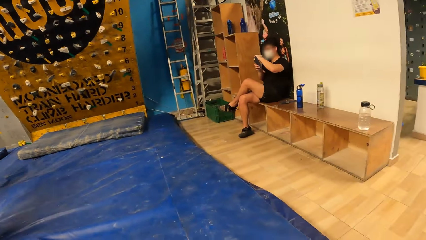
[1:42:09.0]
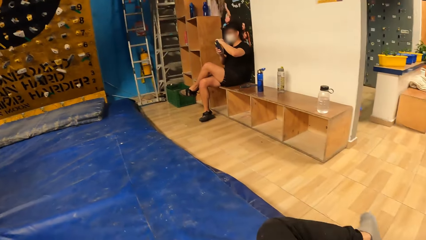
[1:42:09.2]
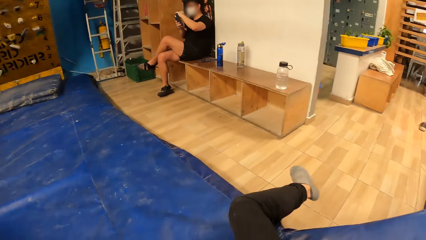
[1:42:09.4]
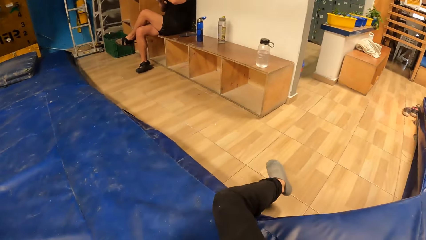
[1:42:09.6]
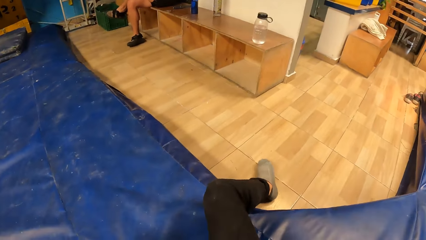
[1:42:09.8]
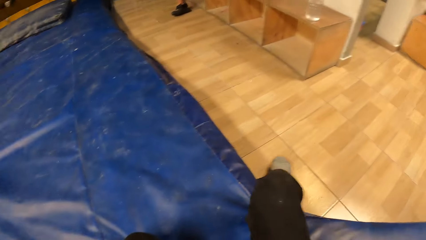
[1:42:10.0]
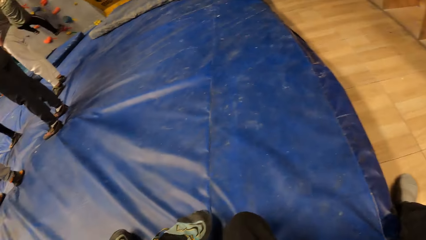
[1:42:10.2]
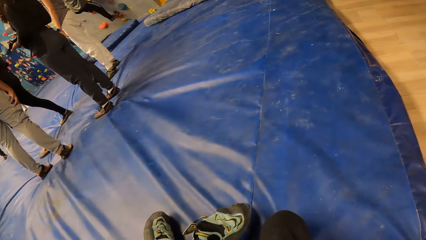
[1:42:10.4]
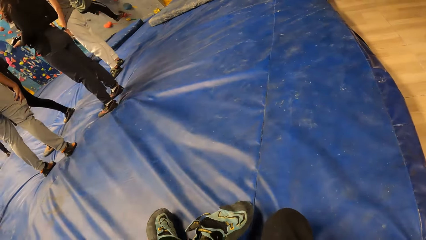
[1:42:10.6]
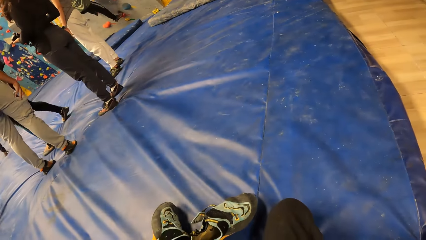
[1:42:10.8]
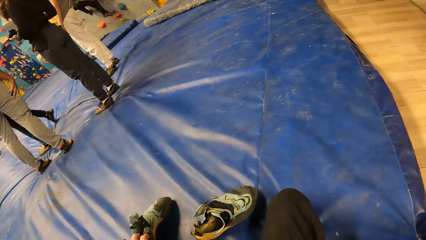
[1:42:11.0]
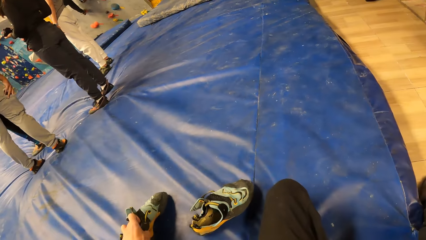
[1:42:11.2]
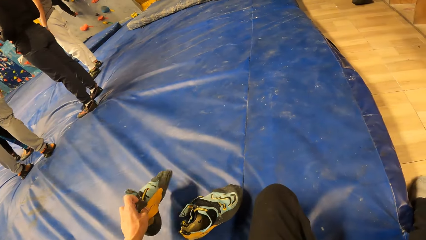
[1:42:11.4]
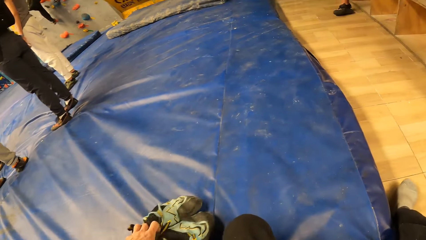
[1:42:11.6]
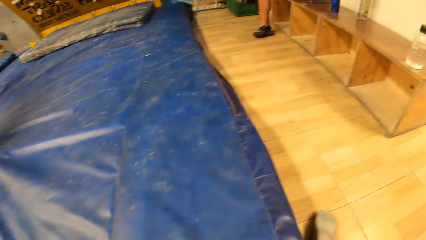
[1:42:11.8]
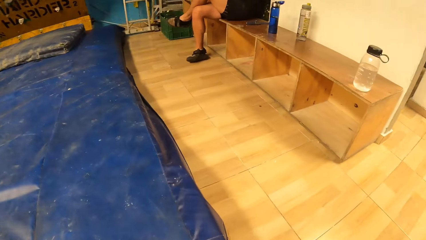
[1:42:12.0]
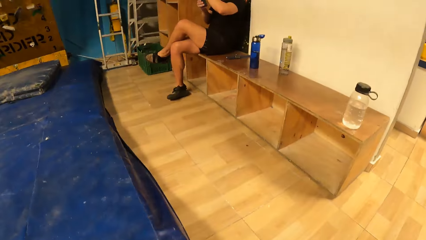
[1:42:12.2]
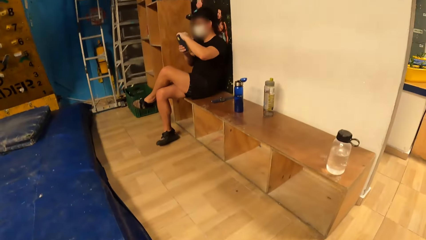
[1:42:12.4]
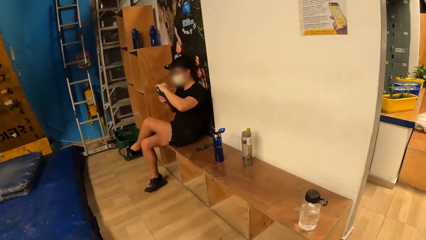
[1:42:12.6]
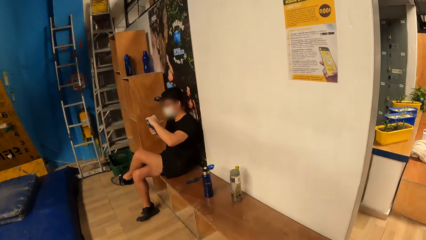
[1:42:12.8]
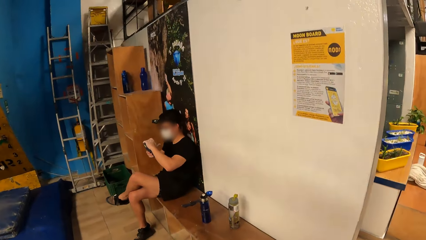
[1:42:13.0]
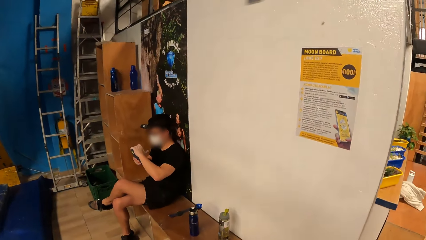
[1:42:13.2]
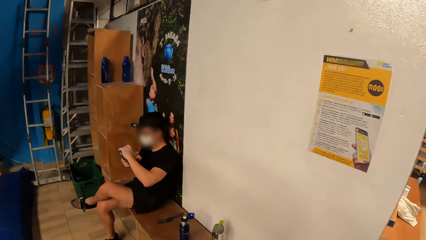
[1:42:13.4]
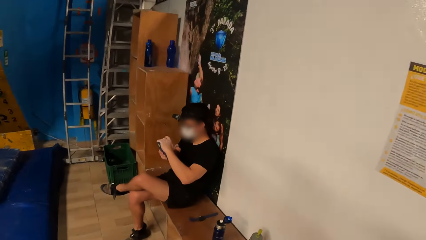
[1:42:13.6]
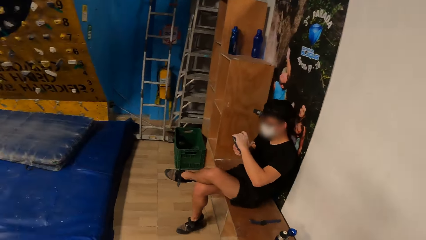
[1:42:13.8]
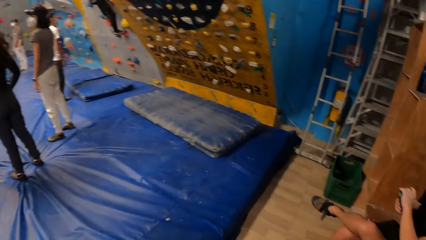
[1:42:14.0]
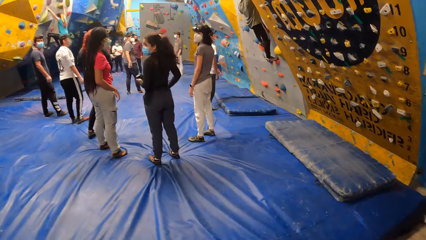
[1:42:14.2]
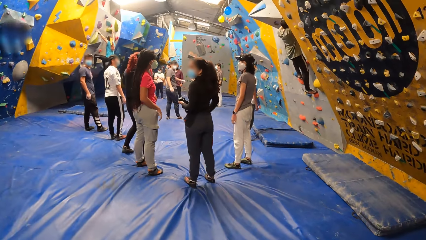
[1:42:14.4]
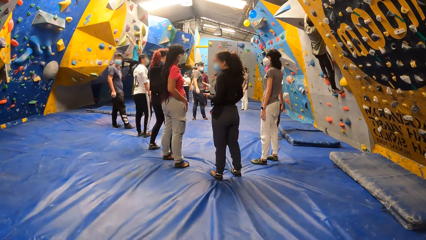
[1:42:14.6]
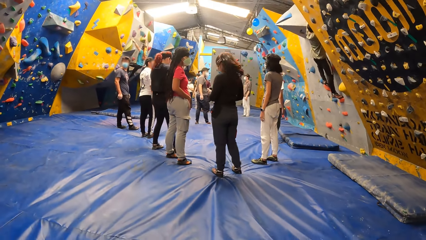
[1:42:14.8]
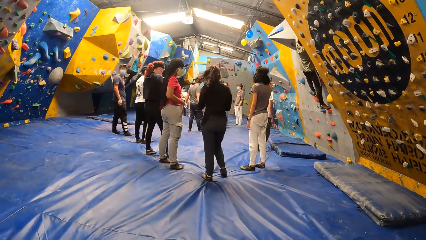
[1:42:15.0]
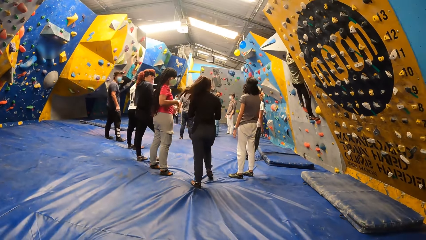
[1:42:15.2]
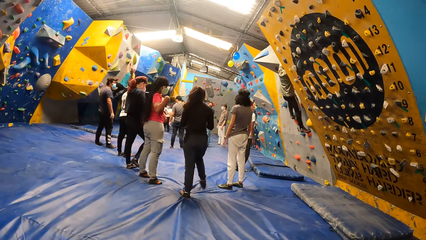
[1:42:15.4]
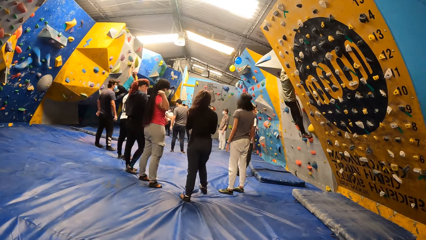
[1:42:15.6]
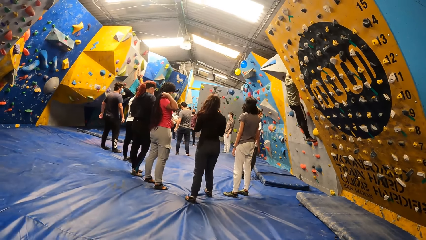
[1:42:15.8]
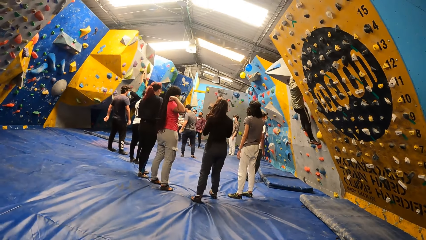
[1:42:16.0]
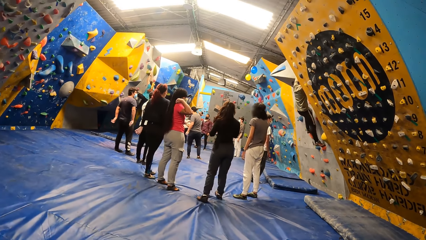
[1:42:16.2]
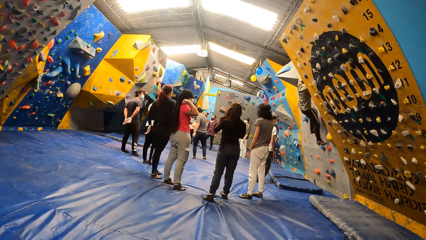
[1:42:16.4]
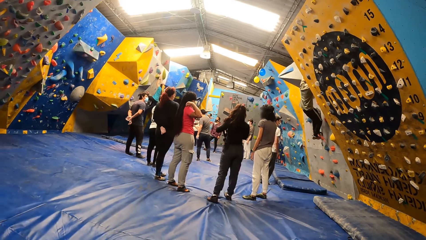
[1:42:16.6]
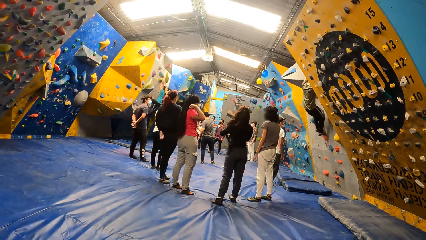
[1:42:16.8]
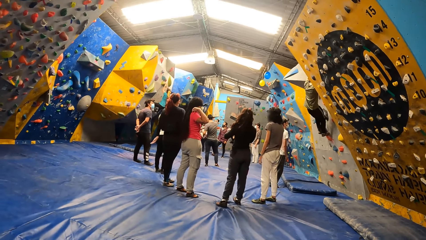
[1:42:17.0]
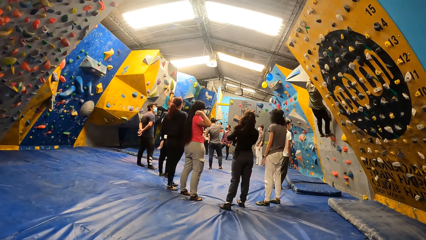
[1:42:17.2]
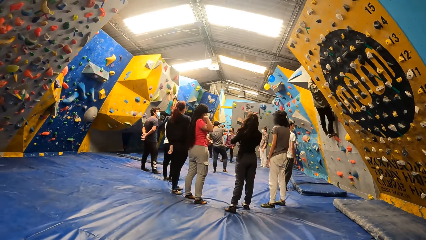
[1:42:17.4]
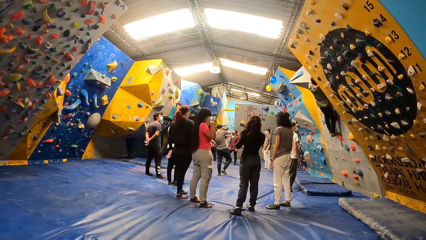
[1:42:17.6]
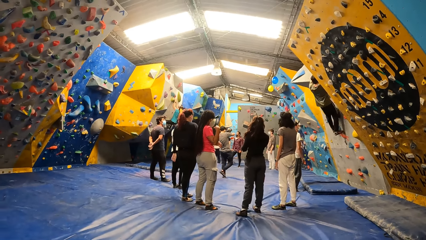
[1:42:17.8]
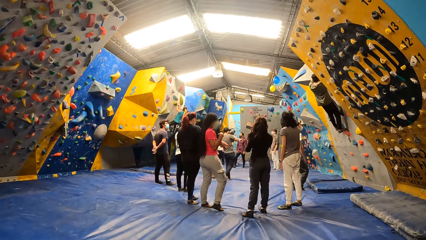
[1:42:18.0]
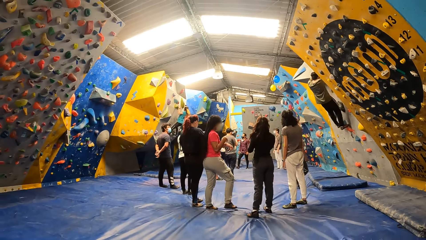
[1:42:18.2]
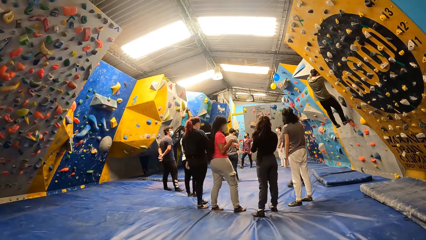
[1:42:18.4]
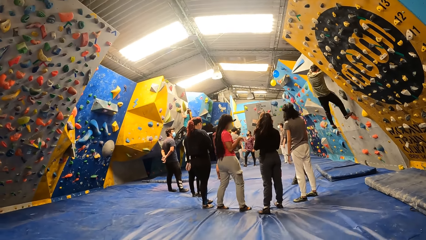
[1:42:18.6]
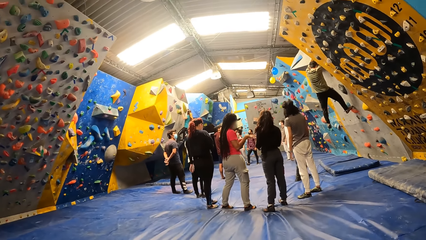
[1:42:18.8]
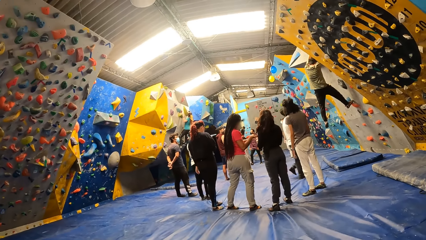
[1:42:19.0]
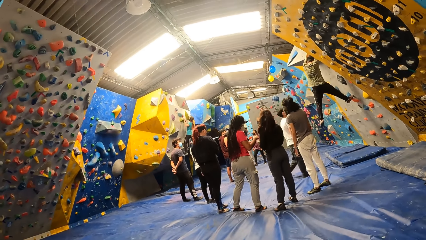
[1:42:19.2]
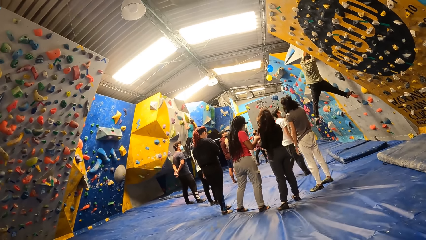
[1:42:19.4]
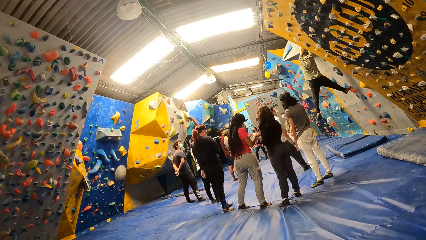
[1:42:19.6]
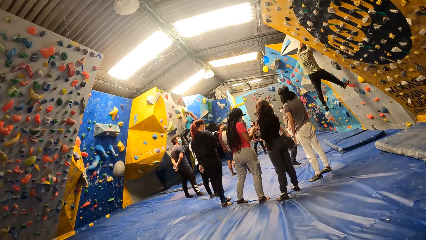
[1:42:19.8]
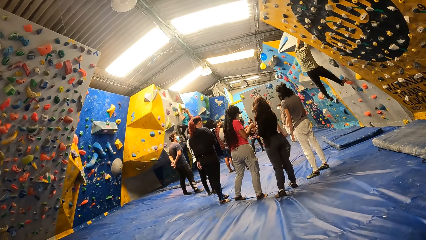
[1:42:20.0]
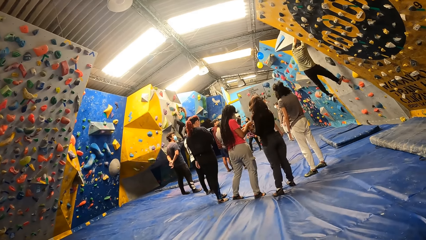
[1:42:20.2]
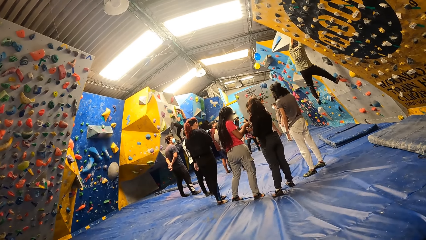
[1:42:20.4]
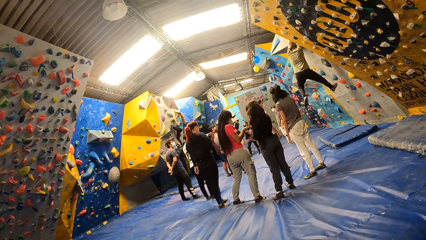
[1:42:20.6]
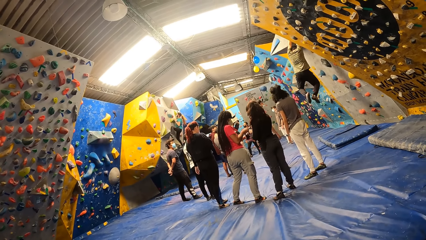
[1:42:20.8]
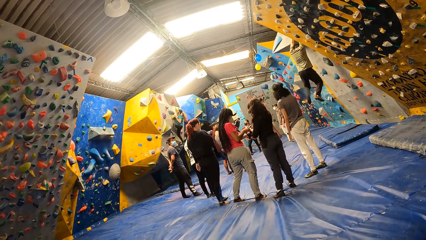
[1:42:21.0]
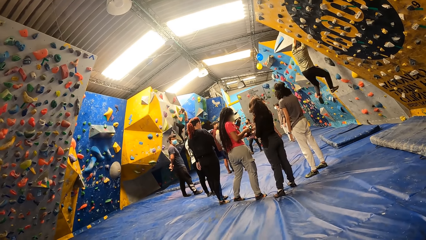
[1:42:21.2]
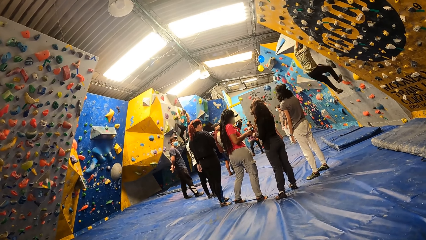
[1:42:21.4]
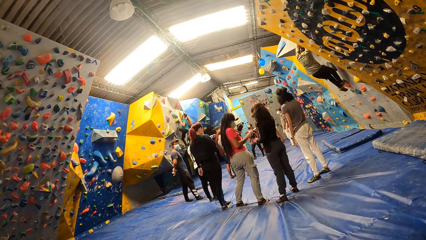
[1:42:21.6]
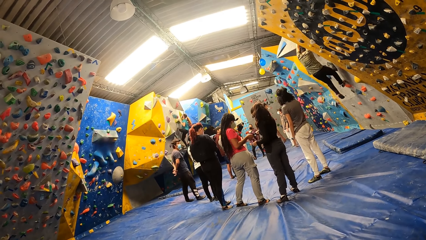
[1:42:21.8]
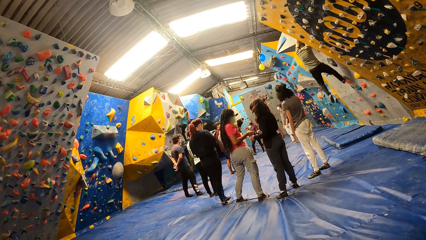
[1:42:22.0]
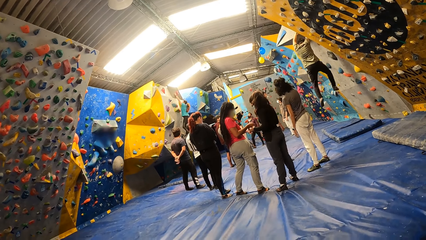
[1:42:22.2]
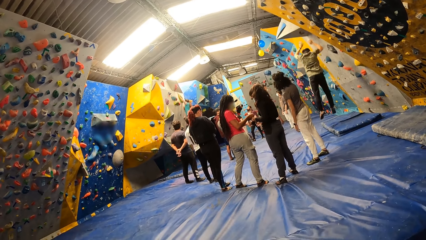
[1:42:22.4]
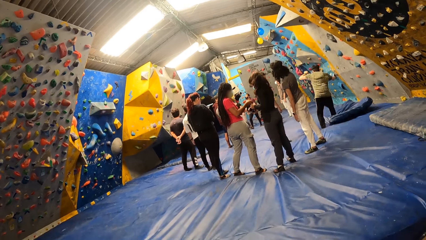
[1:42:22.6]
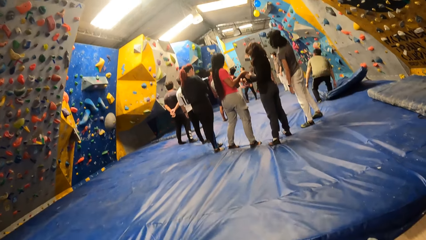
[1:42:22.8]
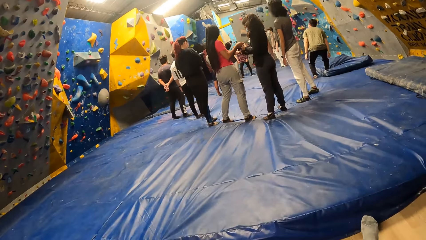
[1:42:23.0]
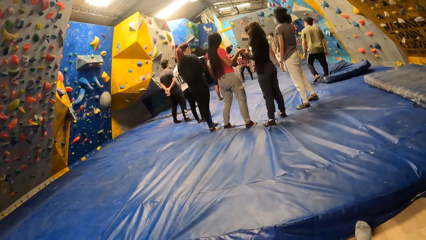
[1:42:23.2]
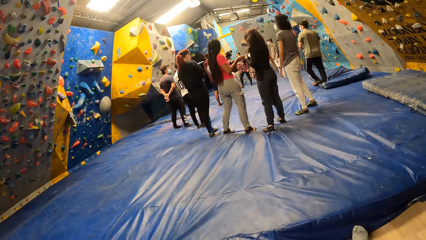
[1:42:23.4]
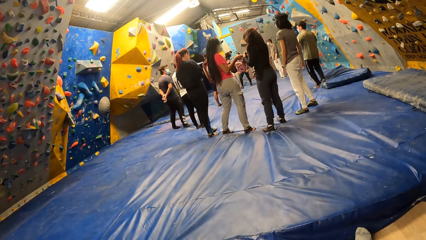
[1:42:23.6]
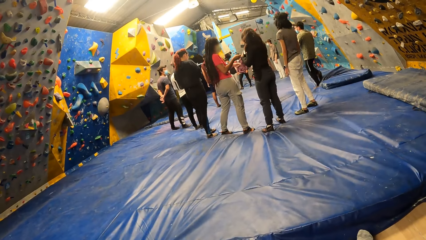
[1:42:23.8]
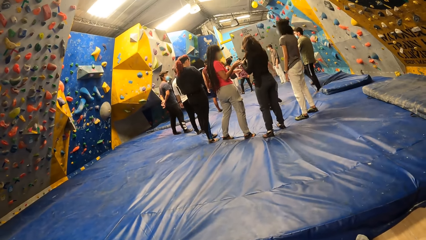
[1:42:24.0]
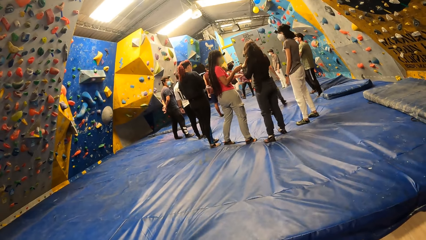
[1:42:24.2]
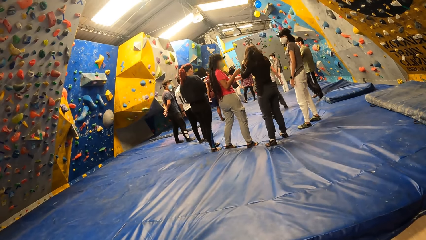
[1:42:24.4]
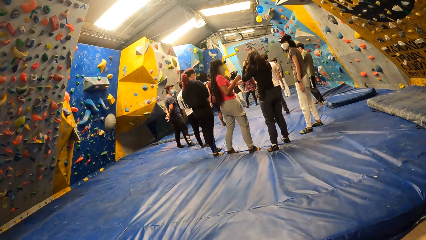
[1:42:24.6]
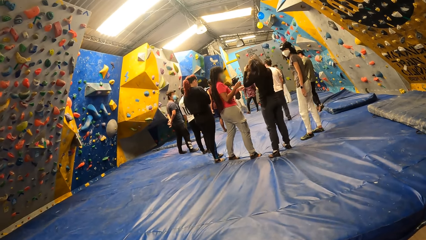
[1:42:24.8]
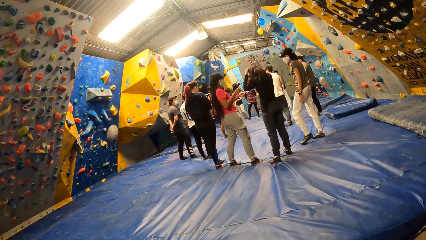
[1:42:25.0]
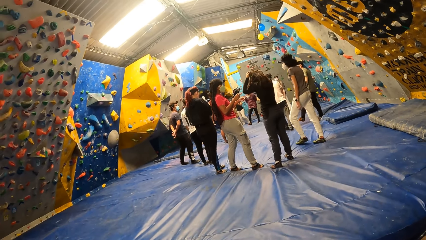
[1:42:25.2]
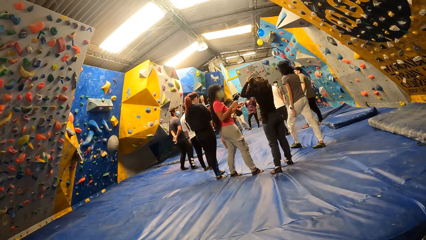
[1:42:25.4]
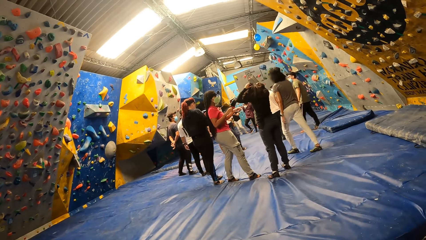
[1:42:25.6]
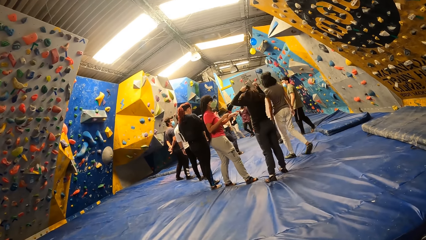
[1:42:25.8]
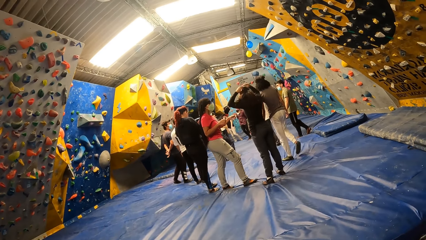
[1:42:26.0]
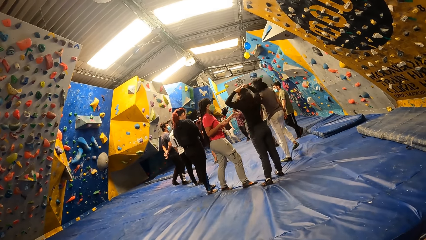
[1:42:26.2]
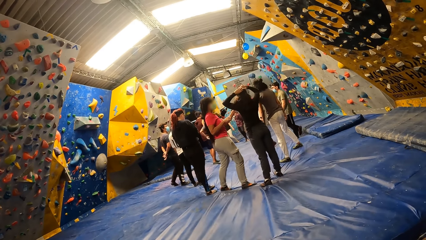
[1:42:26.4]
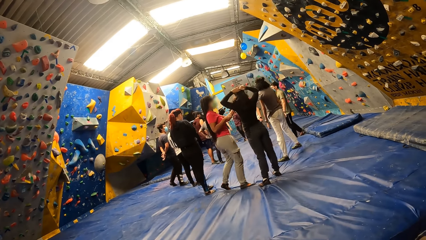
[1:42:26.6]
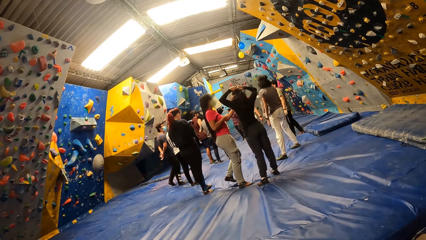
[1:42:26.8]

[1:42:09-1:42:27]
The camera wearer picks up a boot from the trampoline floor with his left hand. He places the boot on a boot on the trampoline floor with his left hand. He stands up from the trampoline floor. He sits on the bench. He looks around.
